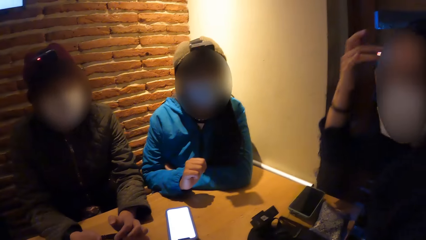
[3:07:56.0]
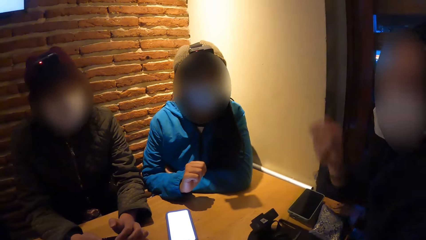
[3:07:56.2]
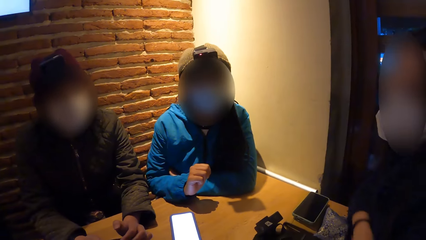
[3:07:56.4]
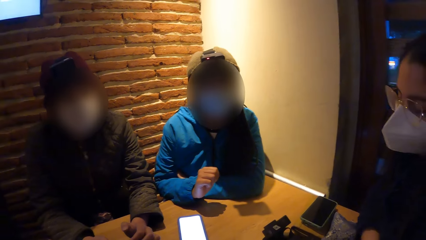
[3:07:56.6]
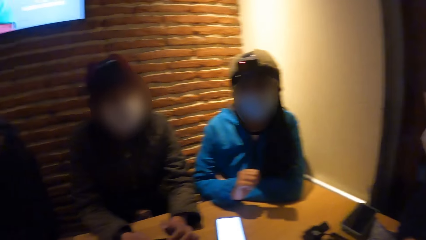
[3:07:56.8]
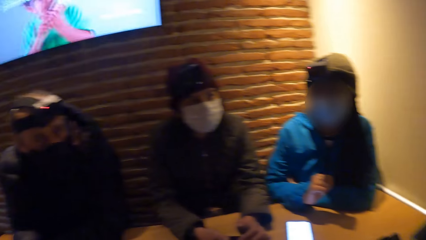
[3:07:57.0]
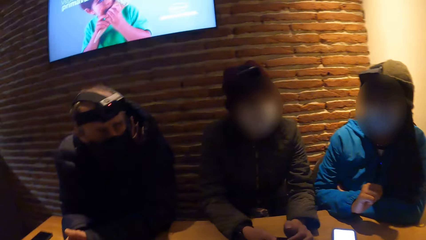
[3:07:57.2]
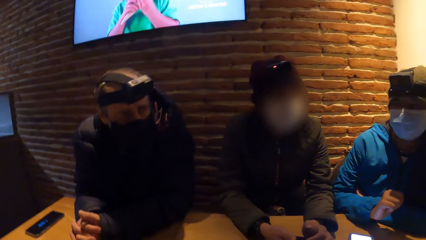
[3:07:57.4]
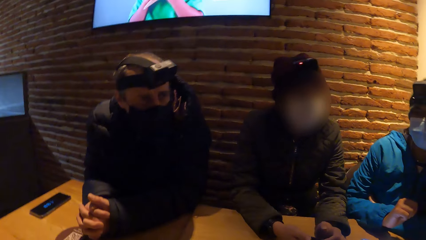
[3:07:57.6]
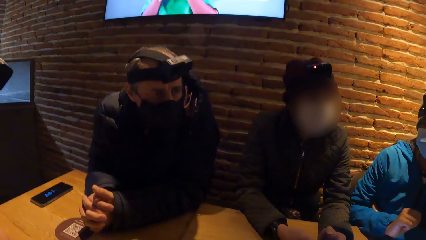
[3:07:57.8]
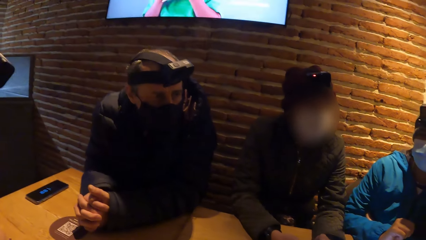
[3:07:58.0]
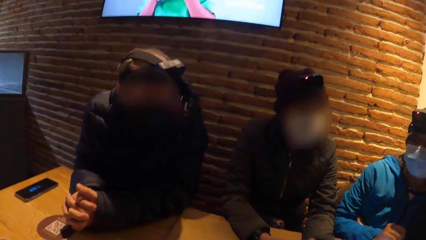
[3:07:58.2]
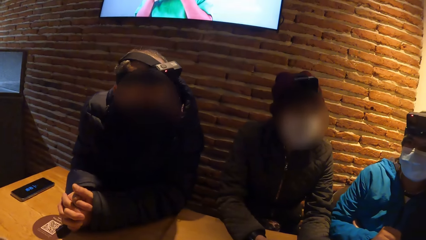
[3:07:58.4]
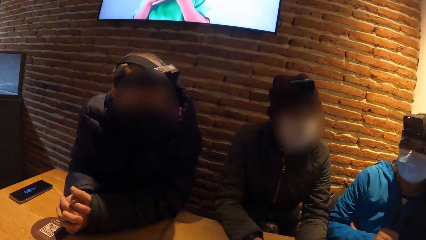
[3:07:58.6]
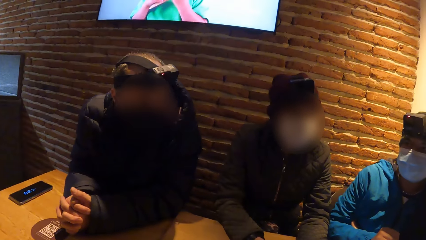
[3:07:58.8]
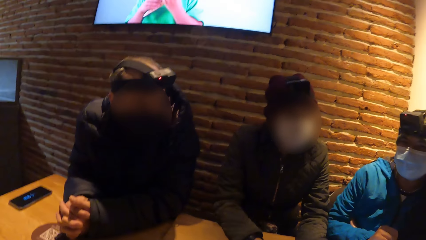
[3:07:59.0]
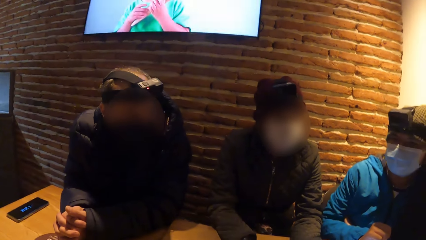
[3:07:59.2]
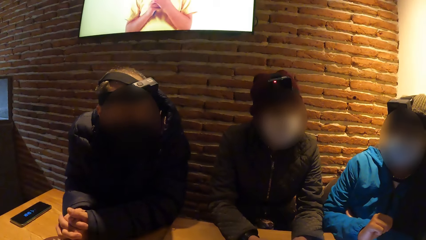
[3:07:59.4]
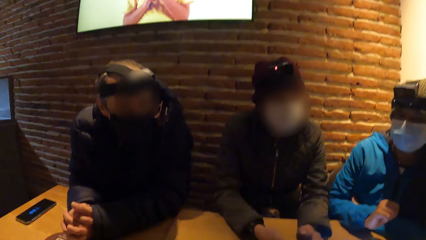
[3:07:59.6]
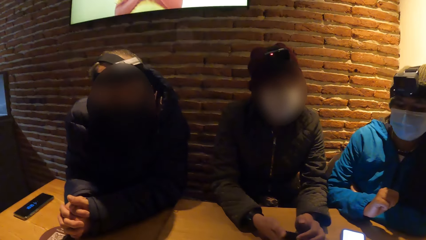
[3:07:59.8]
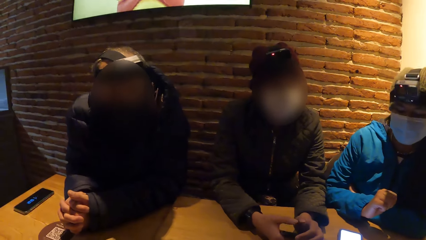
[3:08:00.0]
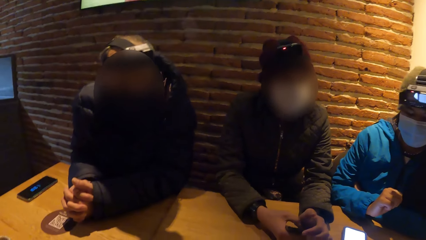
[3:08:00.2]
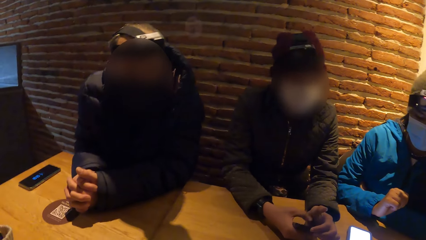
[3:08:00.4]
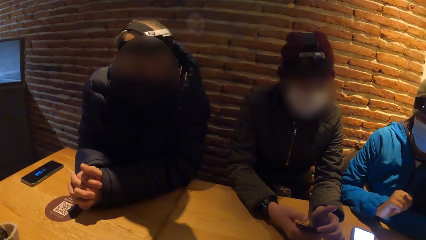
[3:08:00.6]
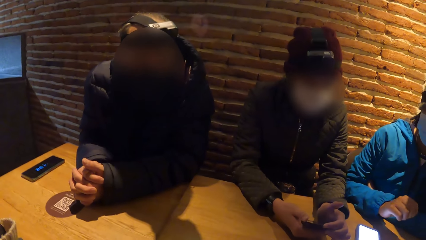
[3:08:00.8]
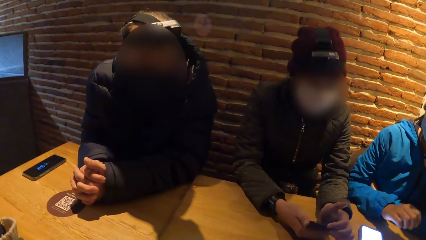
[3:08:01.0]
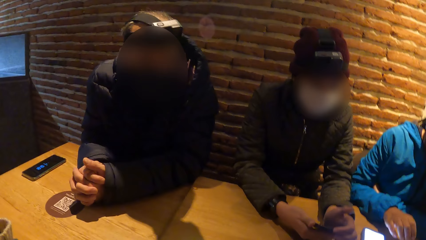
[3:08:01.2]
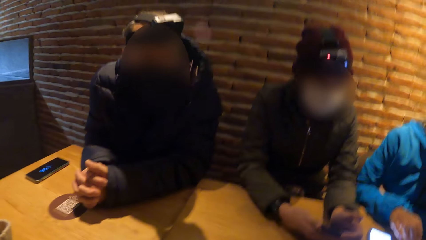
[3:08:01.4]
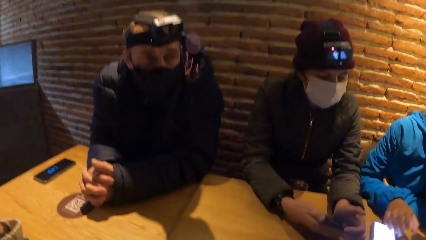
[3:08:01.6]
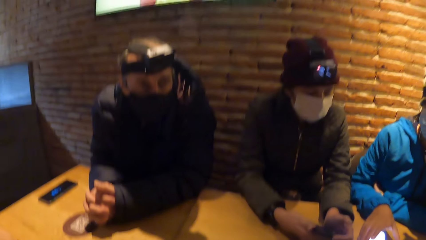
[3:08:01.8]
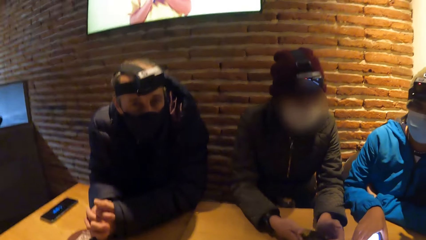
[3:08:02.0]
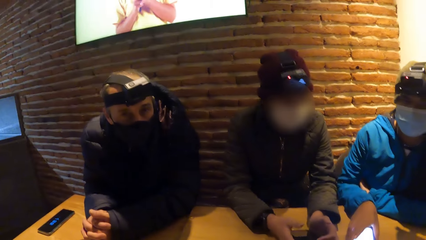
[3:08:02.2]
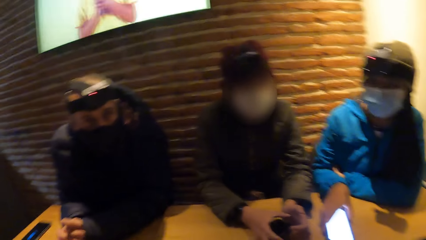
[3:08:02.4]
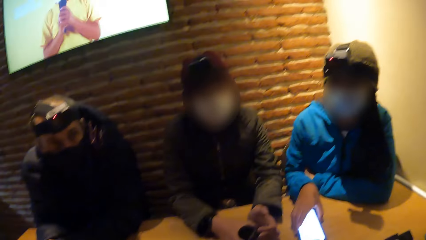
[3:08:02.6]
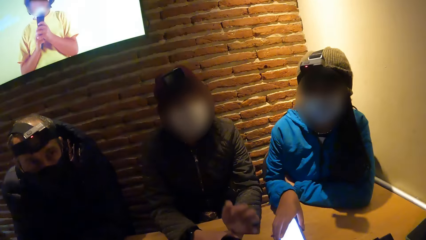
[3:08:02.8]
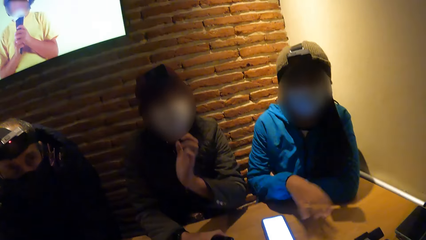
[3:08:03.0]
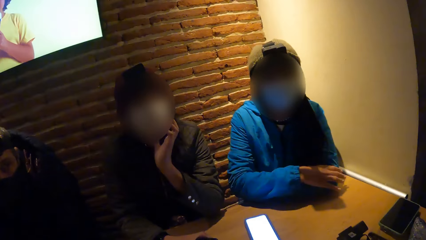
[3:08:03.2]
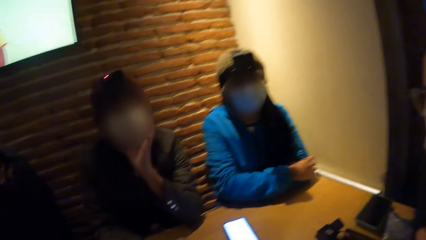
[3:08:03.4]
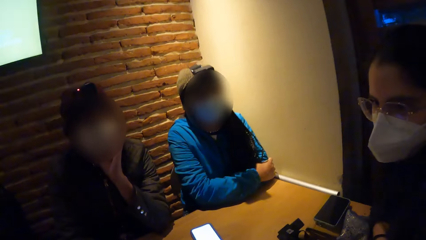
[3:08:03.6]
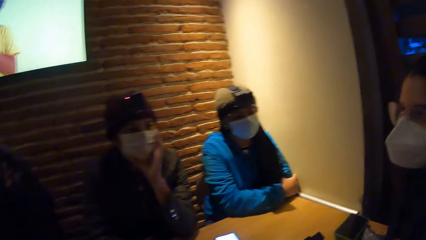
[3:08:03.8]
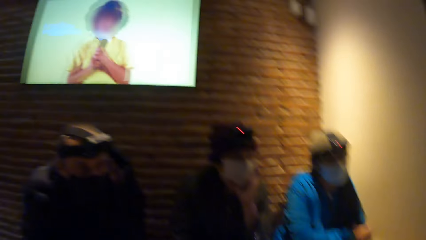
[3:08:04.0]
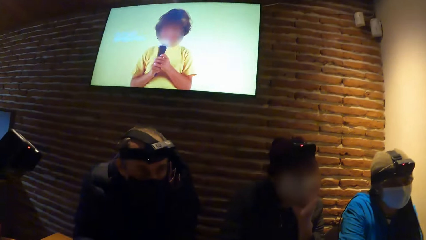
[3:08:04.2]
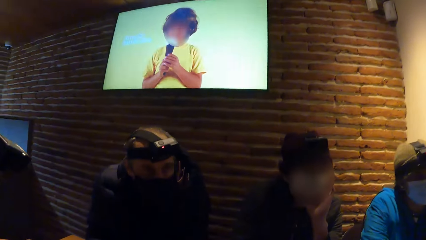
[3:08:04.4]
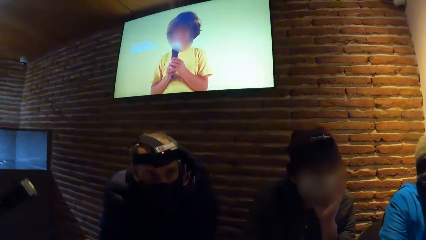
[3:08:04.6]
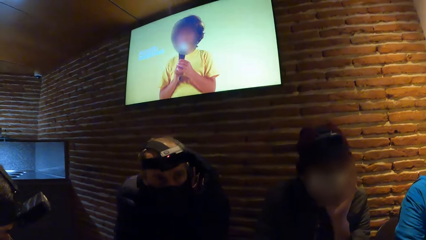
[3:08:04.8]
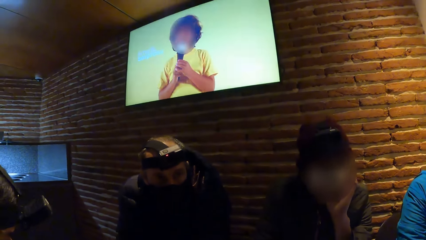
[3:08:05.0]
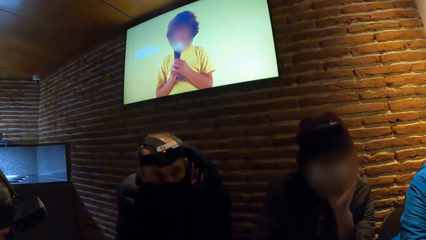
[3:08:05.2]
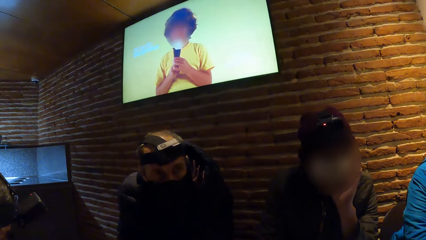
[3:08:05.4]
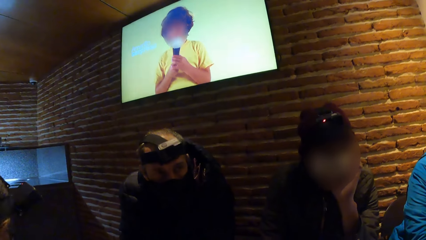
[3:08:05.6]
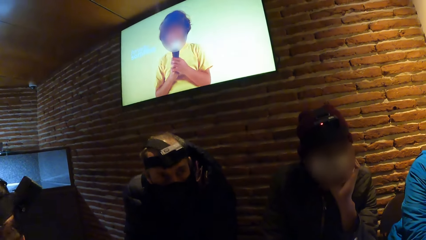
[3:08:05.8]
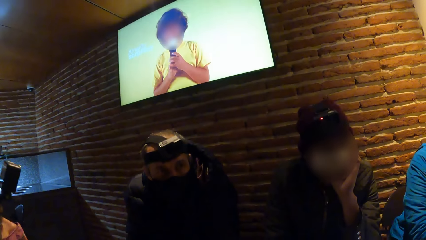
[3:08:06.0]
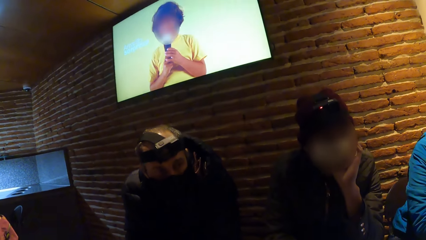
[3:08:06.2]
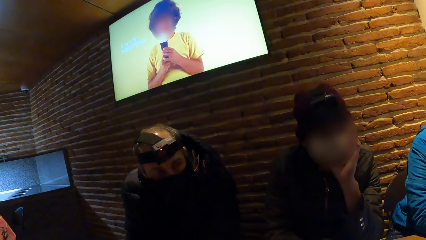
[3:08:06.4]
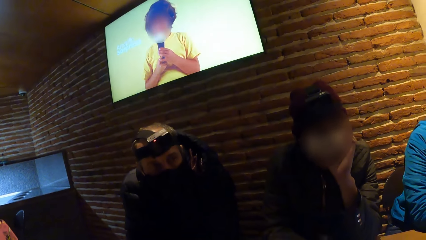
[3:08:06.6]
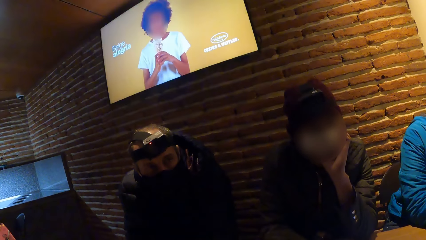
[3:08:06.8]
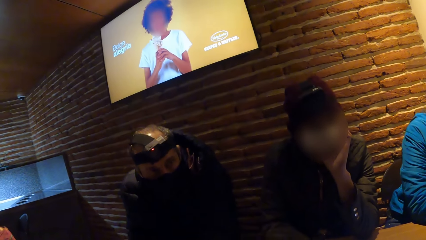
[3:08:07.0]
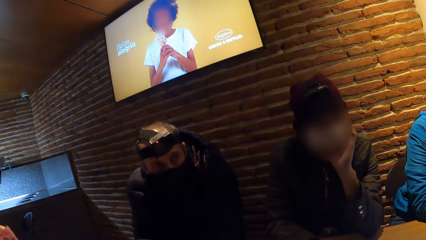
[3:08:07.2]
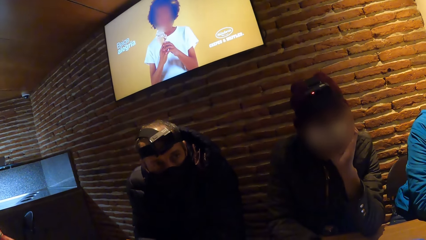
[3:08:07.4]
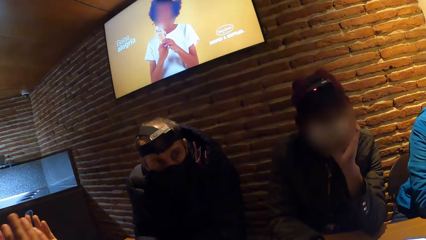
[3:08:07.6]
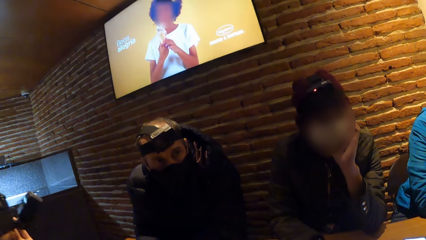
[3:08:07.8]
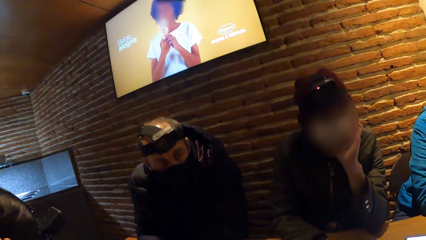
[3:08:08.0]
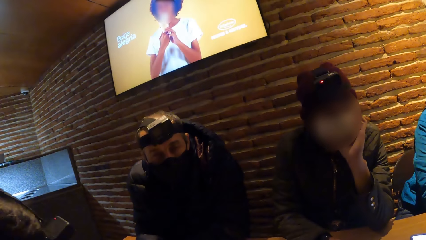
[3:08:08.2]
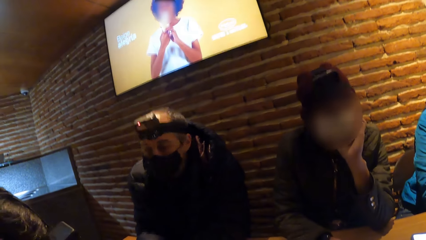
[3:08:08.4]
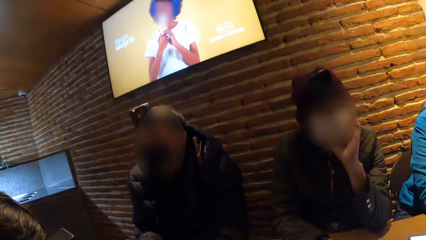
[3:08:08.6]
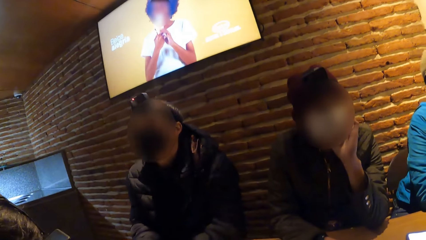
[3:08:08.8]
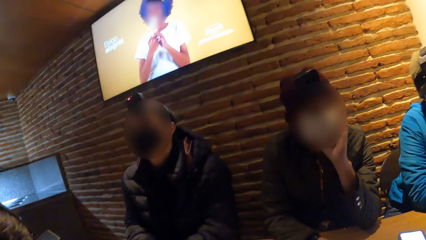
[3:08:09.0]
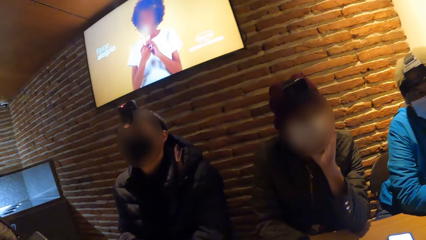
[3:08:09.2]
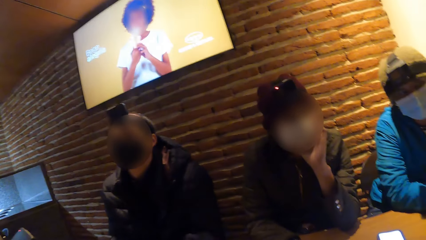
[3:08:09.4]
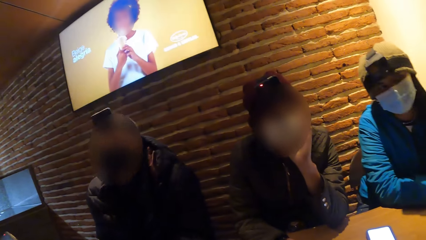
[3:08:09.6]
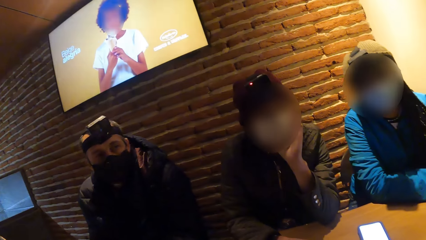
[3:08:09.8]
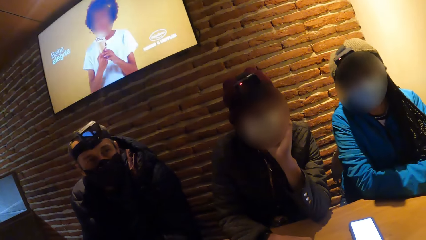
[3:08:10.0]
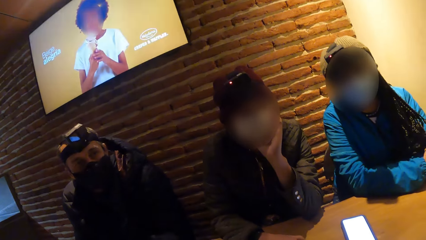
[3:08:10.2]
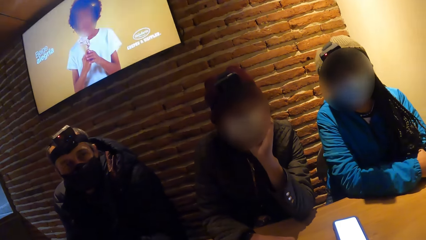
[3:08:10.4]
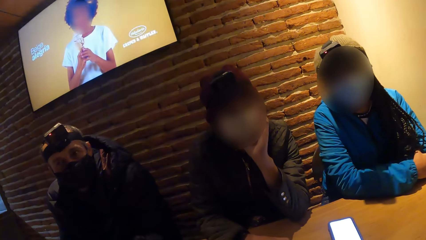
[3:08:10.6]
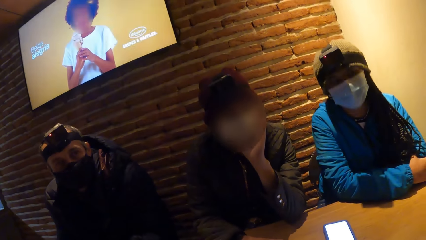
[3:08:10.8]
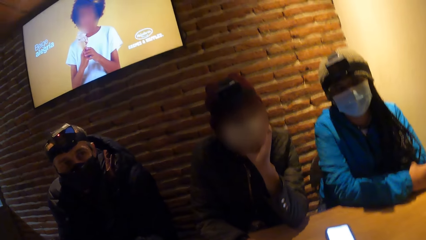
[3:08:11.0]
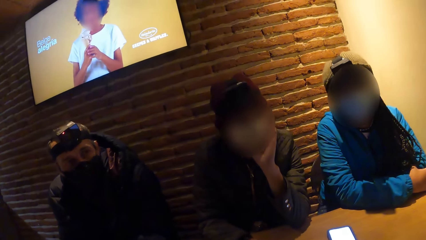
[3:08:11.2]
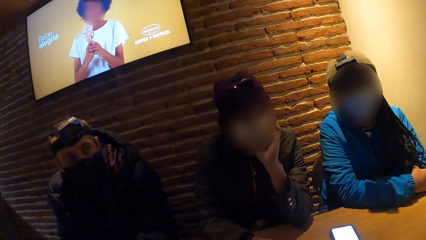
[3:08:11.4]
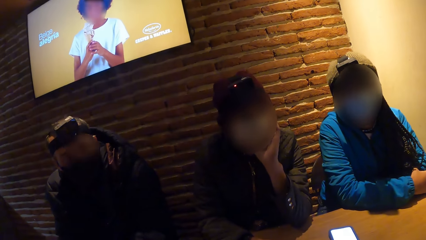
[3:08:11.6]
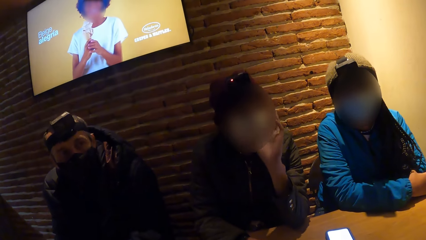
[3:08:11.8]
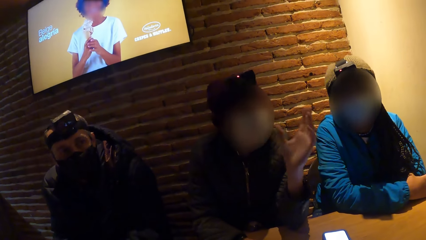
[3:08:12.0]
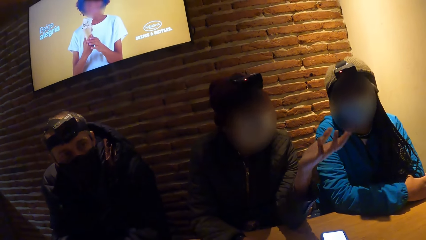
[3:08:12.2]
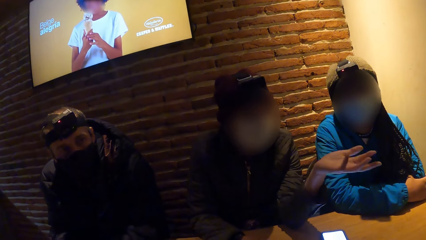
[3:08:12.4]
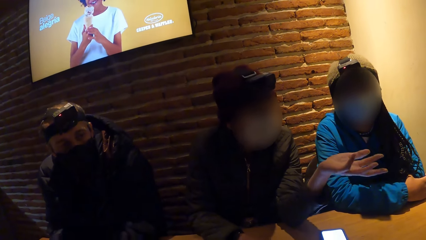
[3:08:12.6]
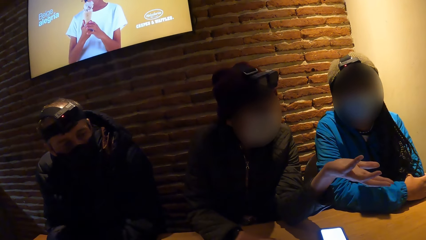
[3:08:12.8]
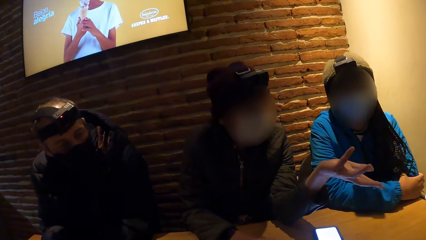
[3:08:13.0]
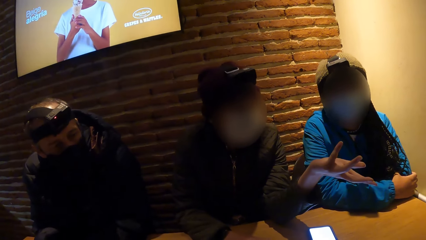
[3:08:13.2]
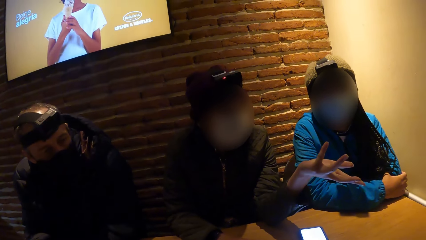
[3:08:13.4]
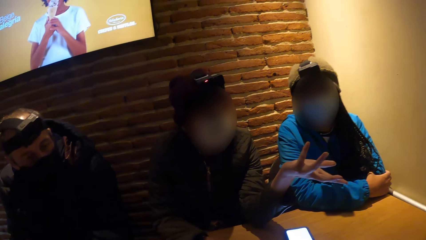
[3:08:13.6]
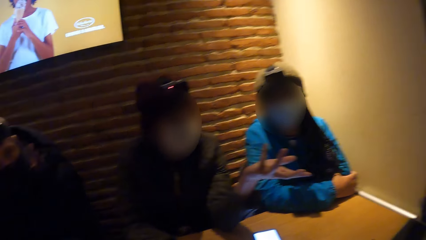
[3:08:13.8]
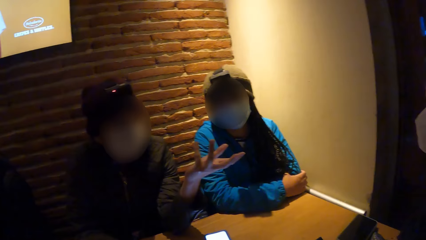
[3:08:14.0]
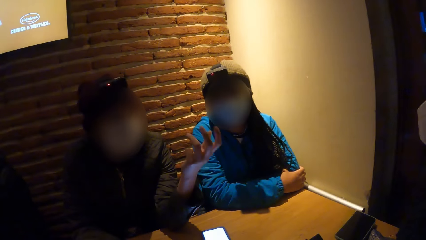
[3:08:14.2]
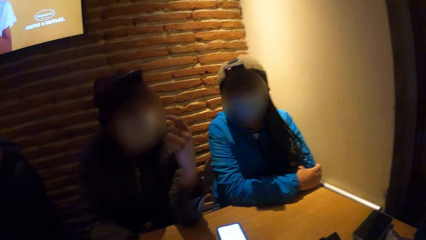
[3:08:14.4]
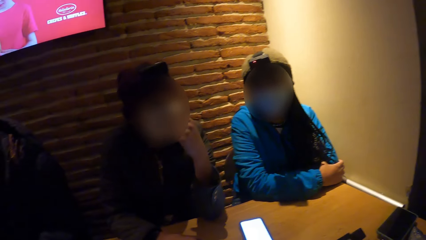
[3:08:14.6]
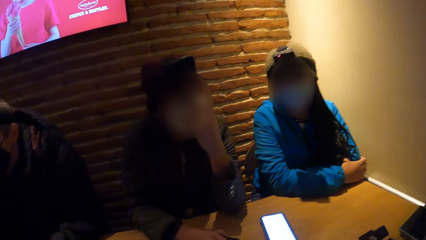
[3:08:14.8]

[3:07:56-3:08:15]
A woman operates the phone in her left hand with her right hand. Another woman touches the phone on the table with her right hand. A man looks at another man. A third man lifts his hand. A fourth man moves his hand. The third man gestures with his hand.
